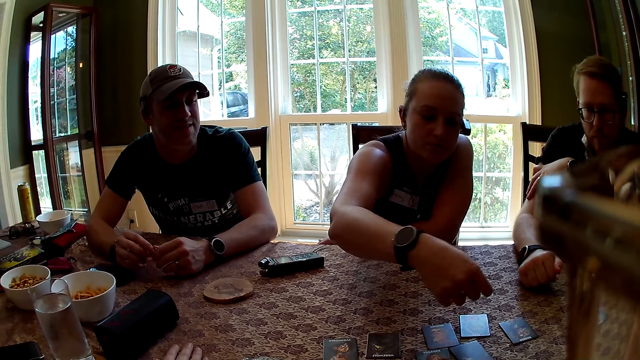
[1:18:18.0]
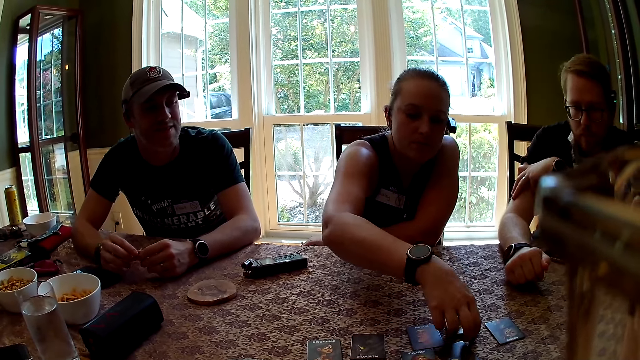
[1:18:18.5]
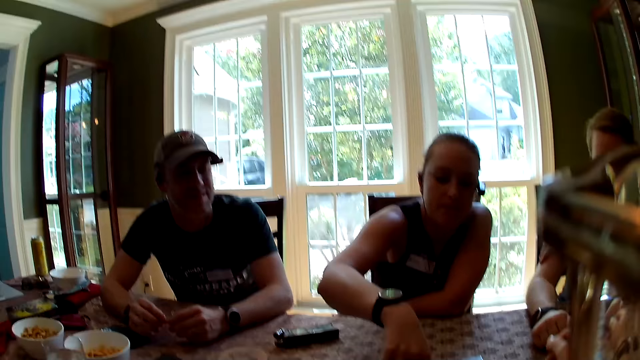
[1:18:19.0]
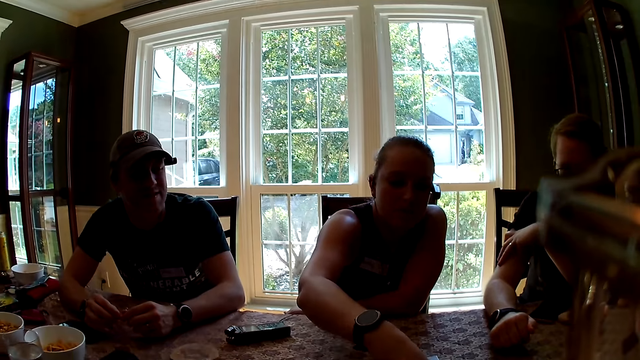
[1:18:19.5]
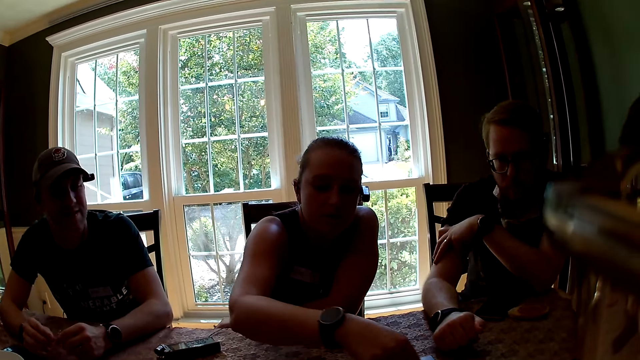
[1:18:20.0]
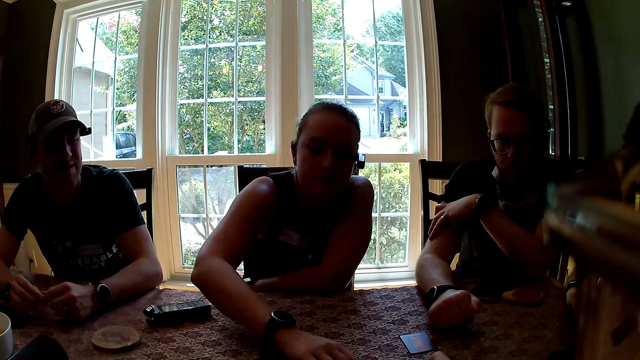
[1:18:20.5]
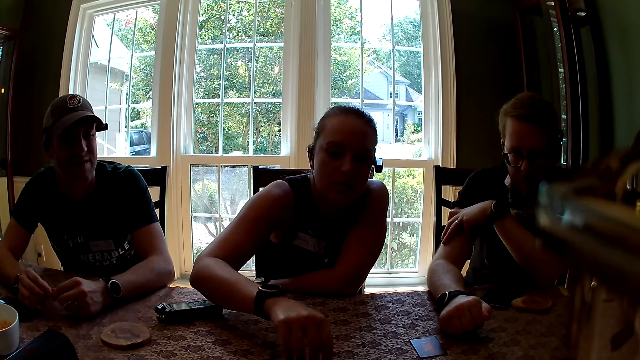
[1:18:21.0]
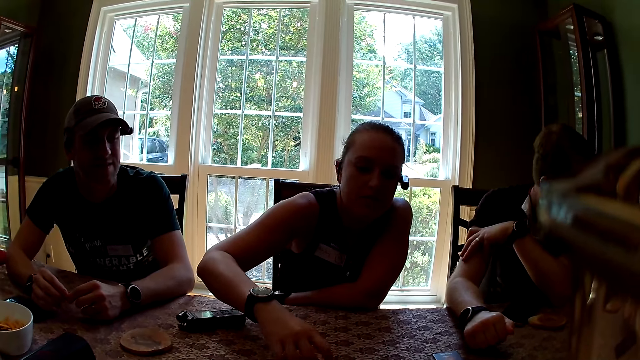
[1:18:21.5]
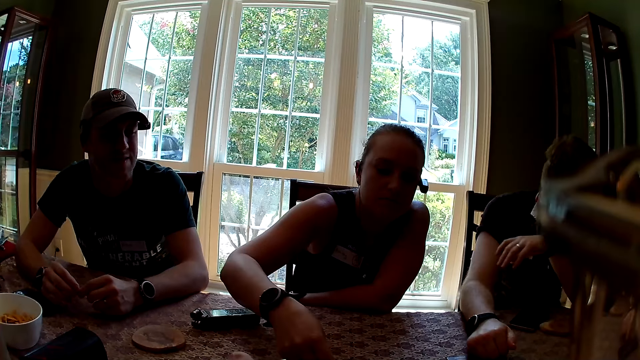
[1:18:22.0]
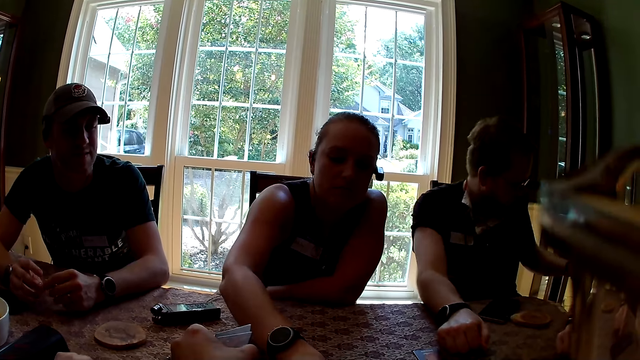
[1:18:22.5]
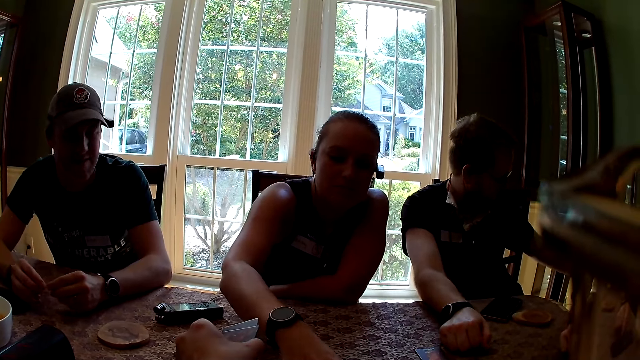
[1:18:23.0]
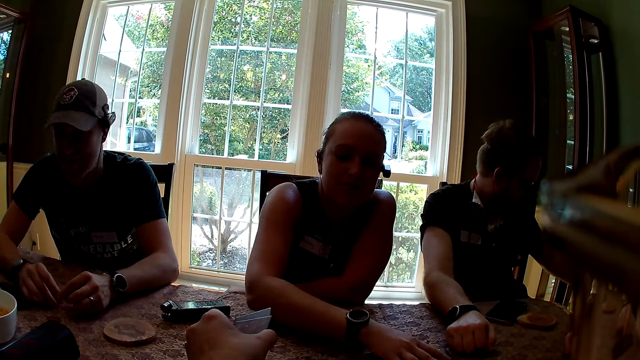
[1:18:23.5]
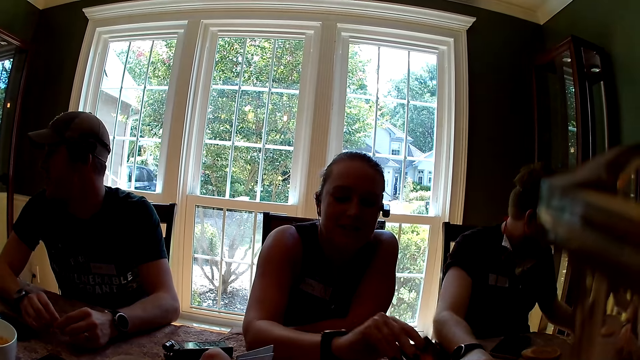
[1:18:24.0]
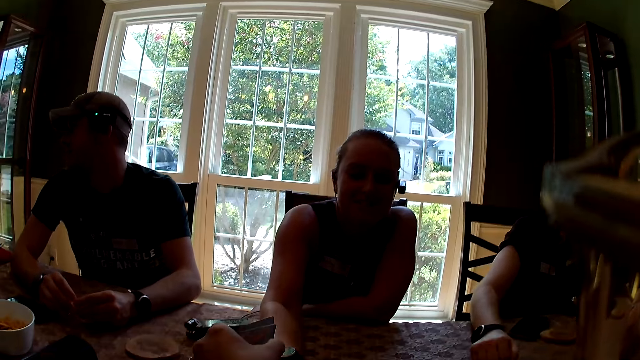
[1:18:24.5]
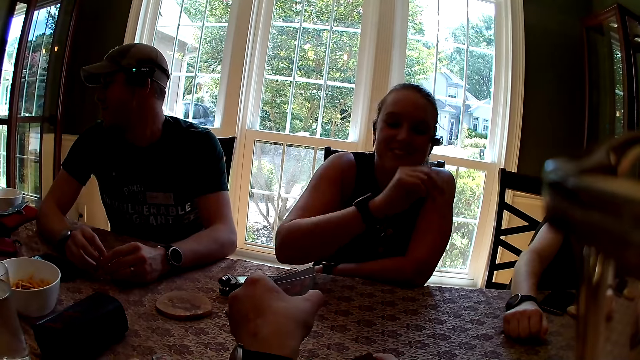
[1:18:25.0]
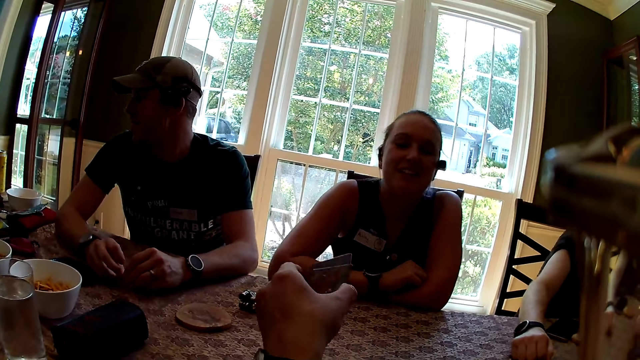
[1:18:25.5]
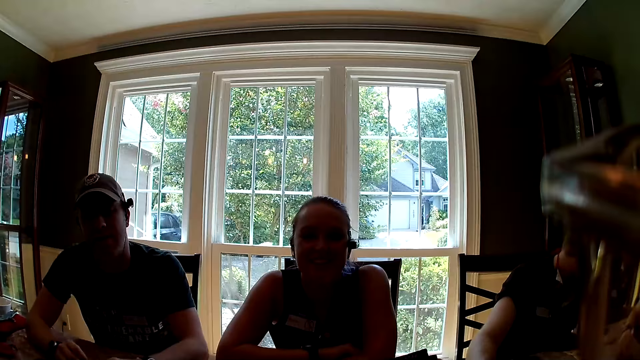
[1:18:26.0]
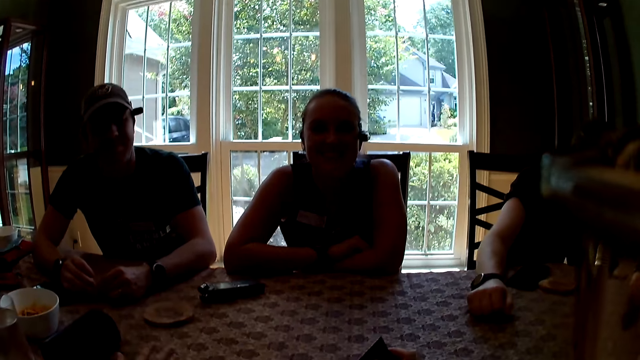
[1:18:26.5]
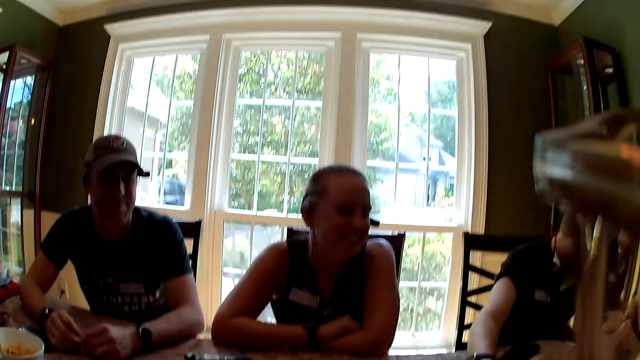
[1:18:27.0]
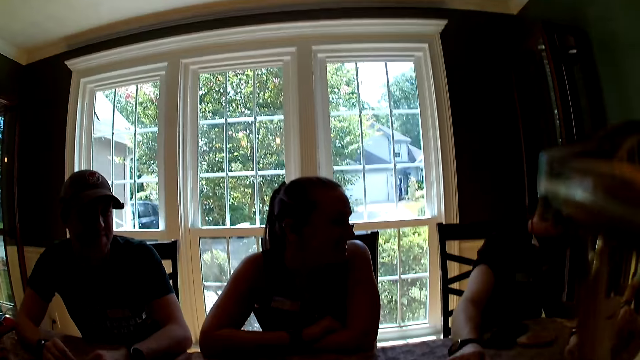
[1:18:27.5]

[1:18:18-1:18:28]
A woman arranges werewolf cards on the table. The camera wearer packs the role cards on the table with her right hand. She talks to the woman.

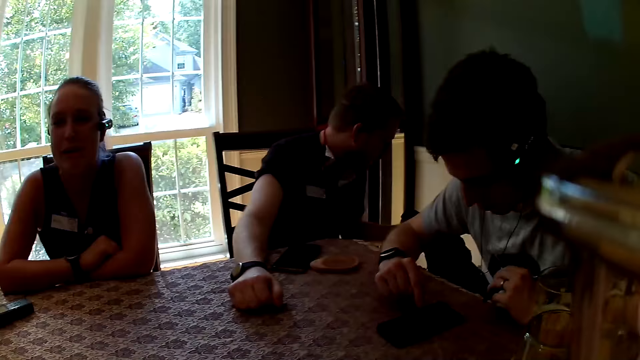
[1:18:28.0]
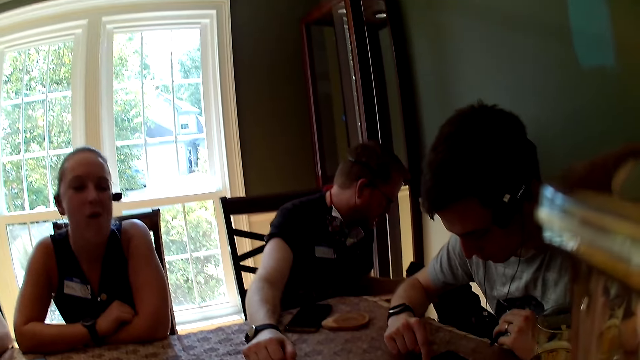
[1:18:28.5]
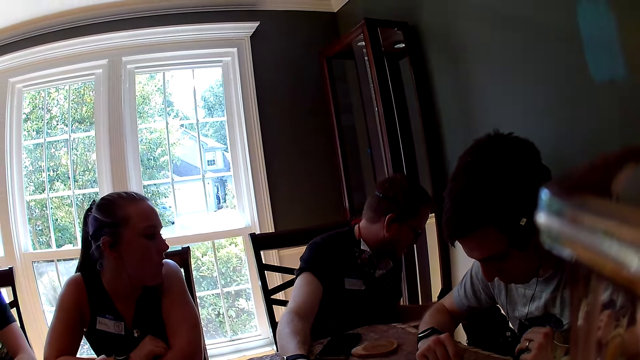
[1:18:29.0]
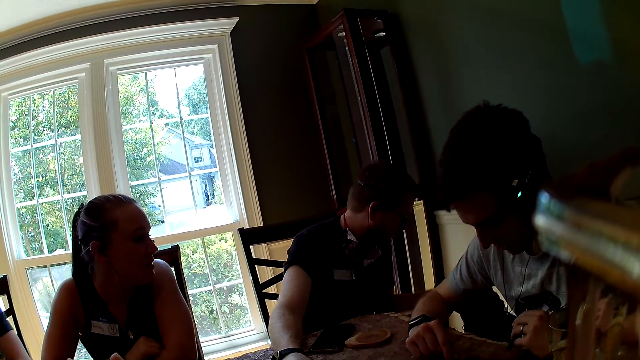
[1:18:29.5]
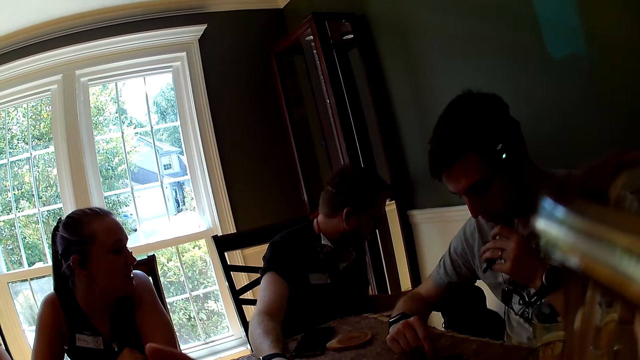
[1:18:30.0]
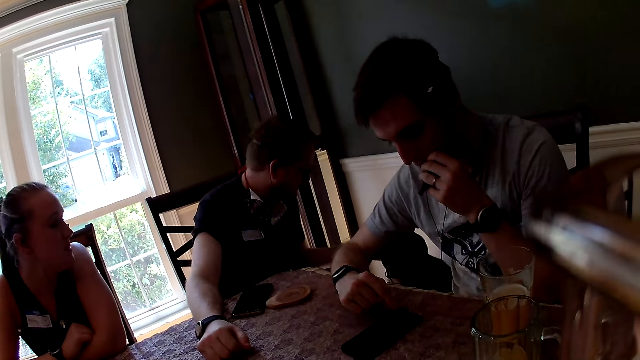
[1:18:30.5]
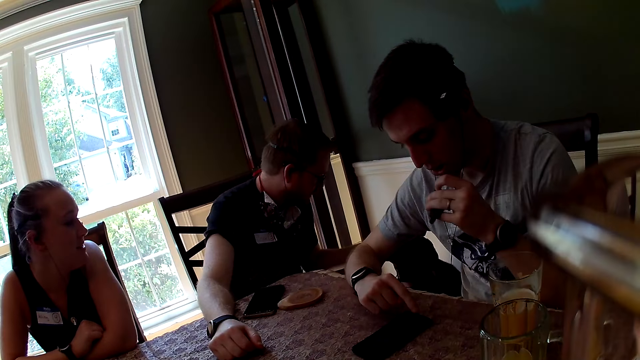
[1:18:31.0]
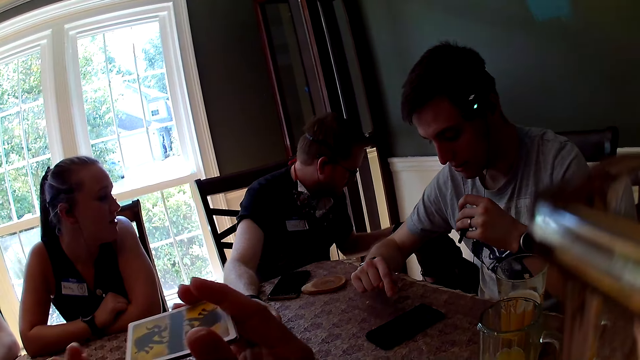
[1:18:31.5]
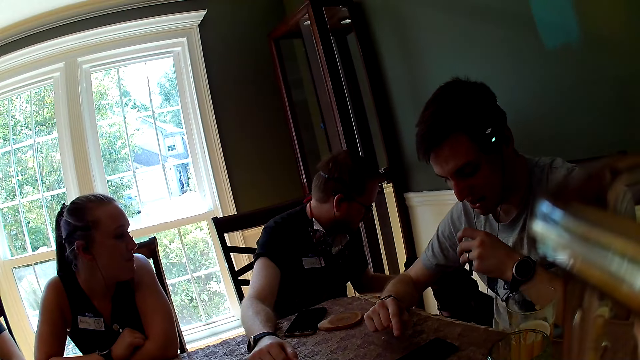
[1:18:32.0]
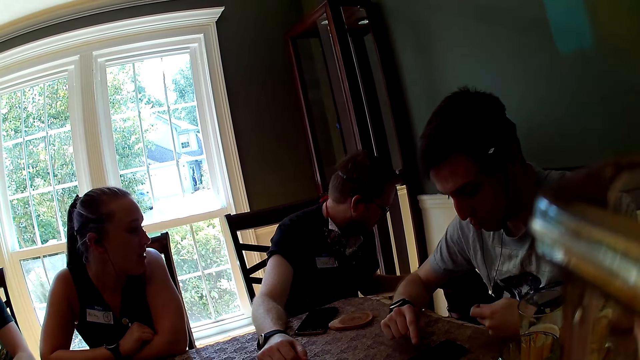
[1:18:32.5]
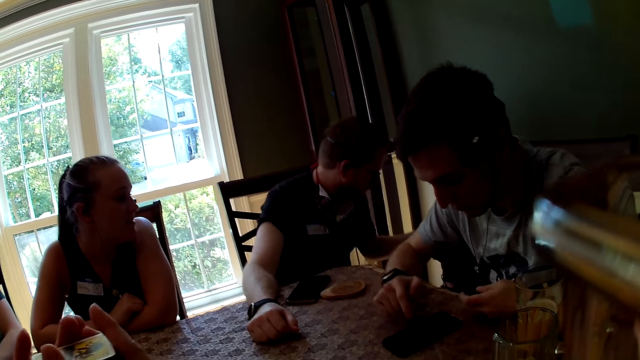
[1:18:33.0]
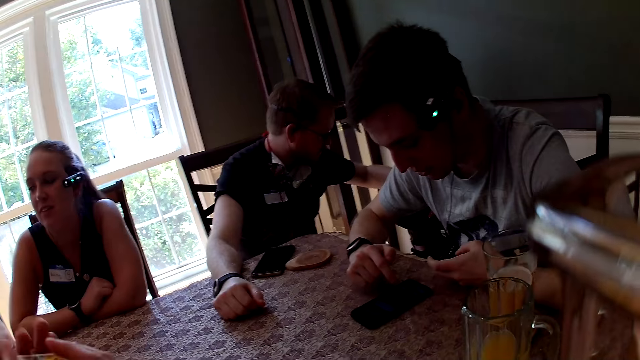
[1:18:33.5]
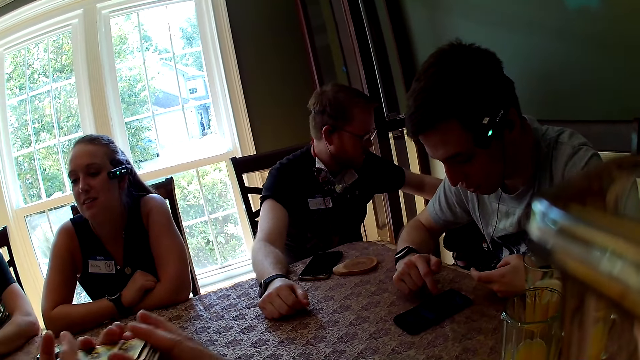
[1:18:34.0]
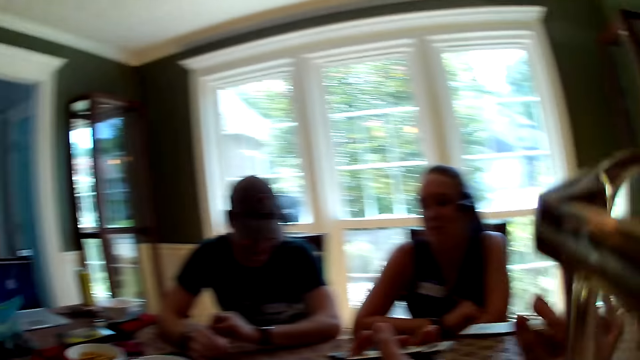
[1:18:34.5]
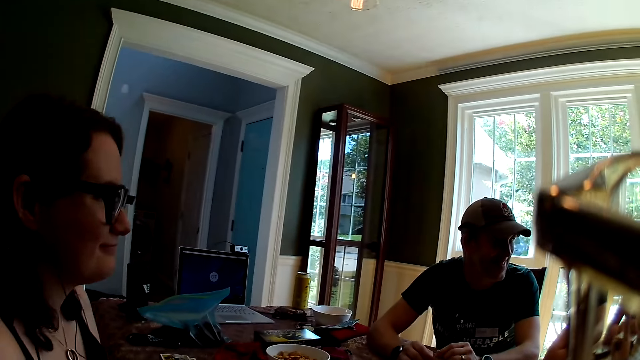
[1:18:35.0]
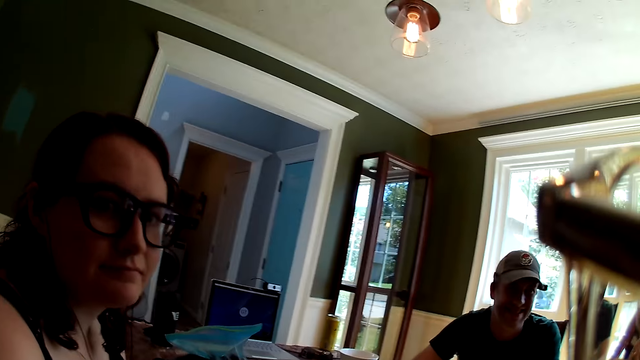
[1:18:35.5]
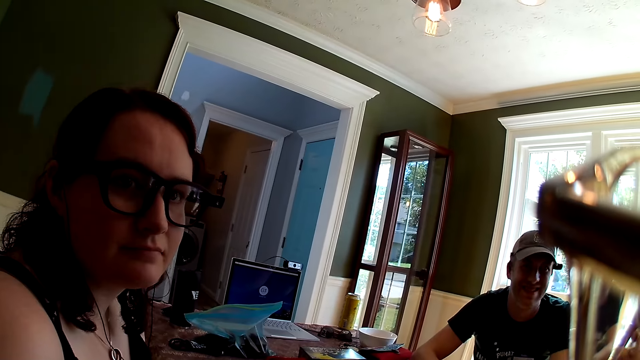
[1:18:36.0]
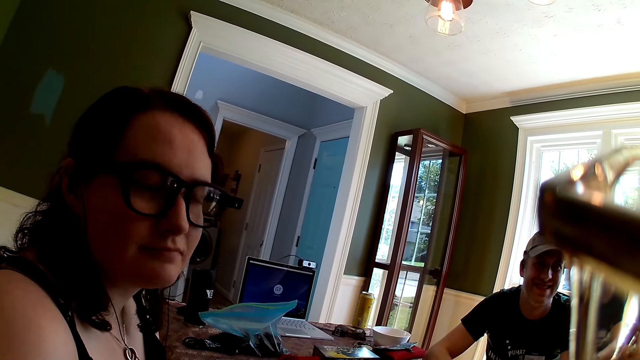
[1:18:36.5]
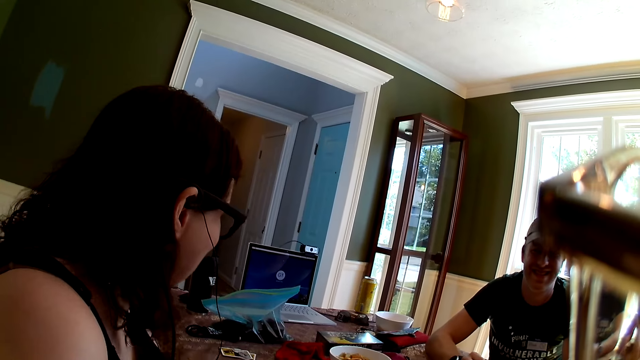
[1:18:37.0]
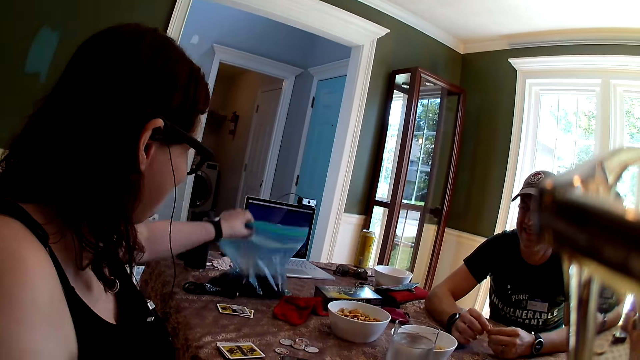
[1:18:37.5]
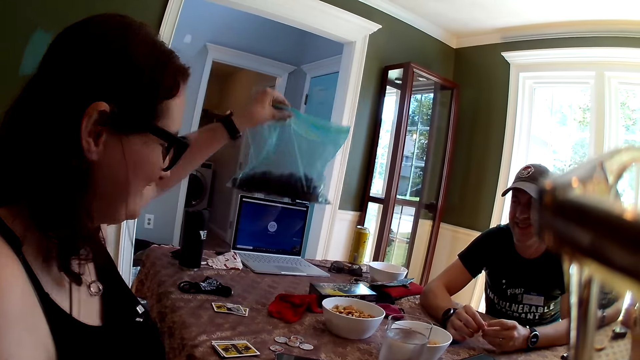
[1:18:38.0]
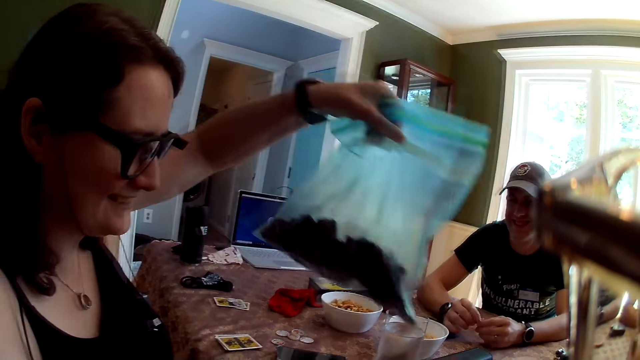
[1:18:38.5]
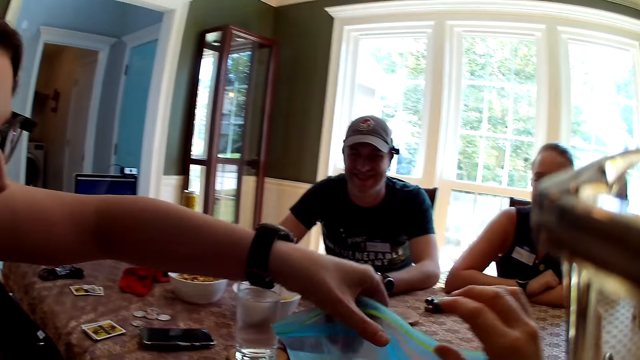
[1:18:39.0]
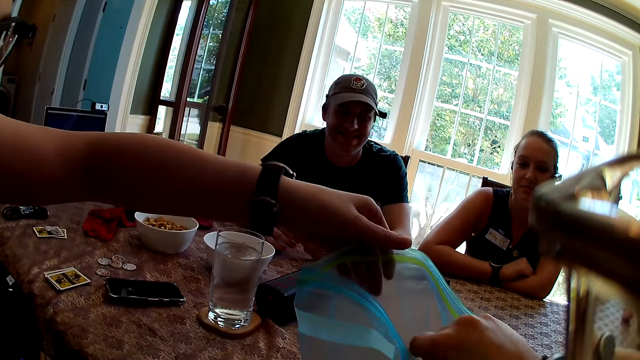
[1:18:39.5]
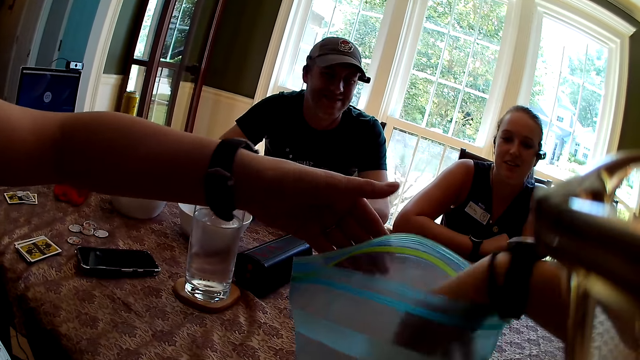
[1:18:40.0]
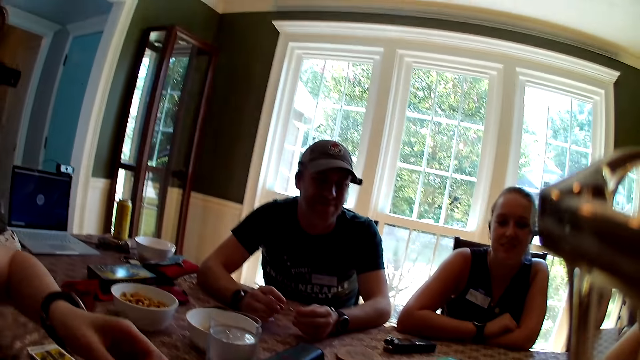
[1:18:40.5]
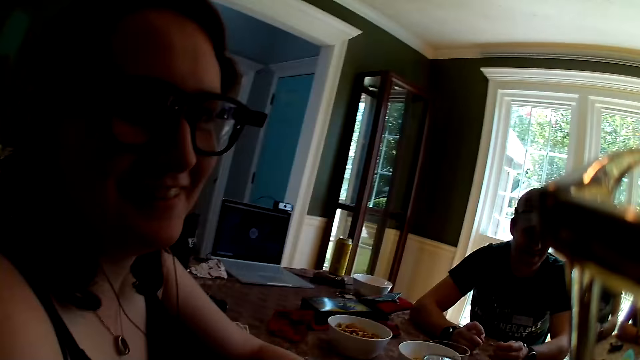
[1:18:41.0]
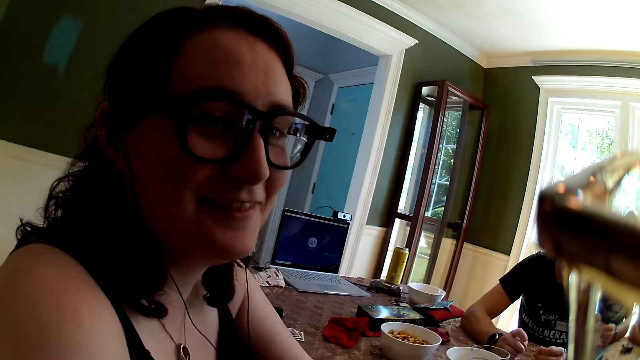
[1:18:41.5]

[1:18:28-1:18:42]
A man plays with a dog with his left hand. The camera wearer shuffles the pack of role cards in her hands. Another man eats the cupcake in his left hand. A woman looks at the dog. The woman speaks to another woman. The camera wearer speaks to the other woman. The other woman picks up the storage bag from the table with her left hand and passes the storage bag to the camera wearer with her left hand. The camera wearer picks up a cupcake from the storage bag with her right hand.
